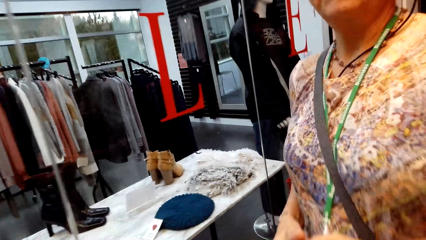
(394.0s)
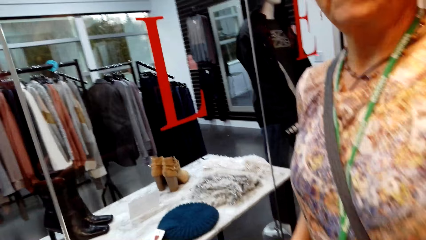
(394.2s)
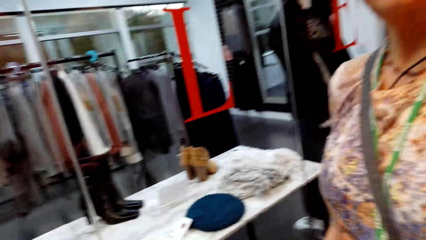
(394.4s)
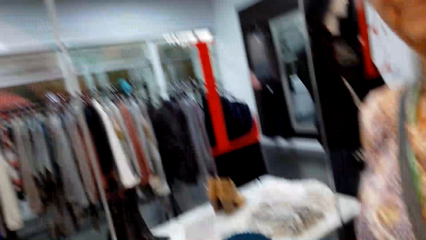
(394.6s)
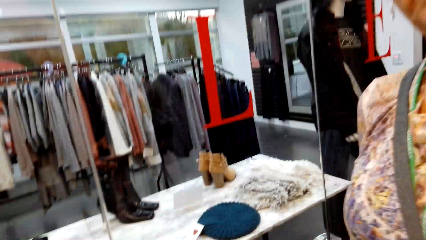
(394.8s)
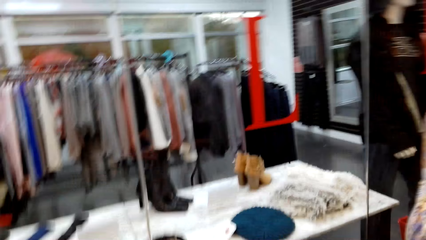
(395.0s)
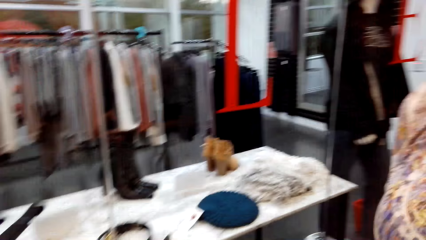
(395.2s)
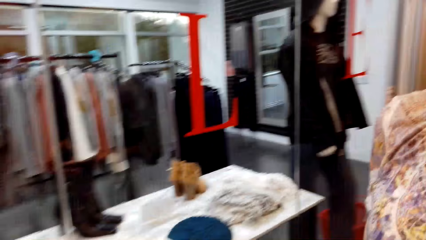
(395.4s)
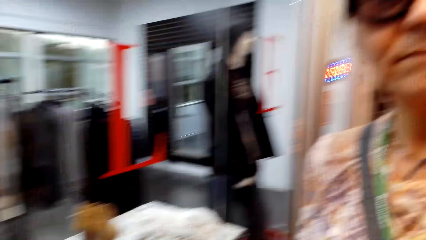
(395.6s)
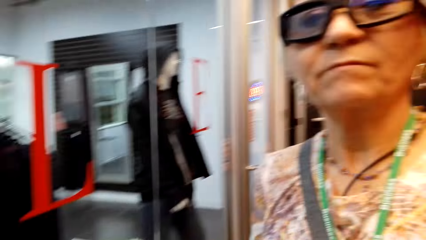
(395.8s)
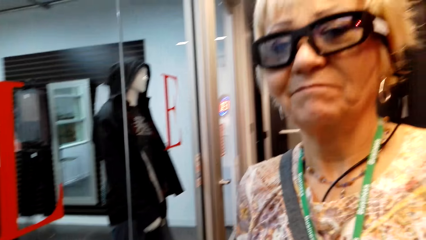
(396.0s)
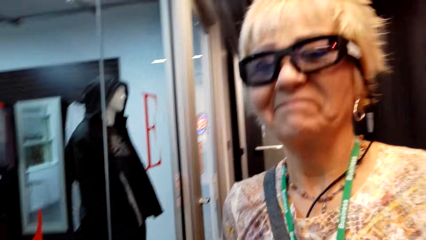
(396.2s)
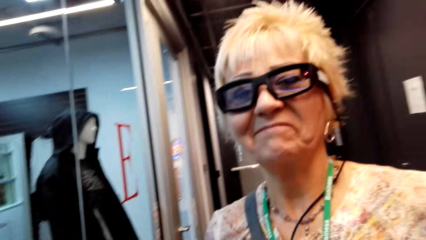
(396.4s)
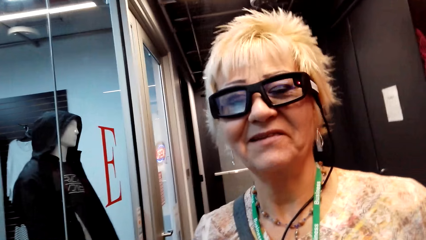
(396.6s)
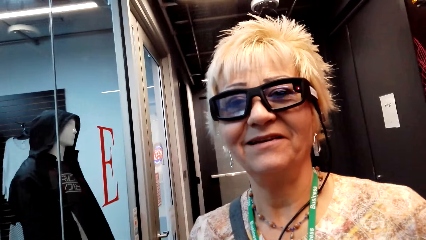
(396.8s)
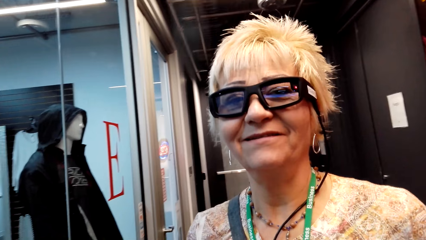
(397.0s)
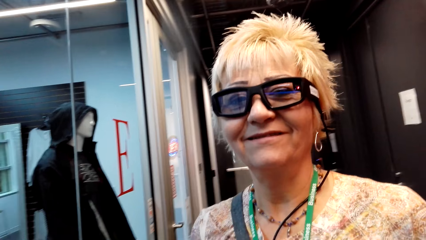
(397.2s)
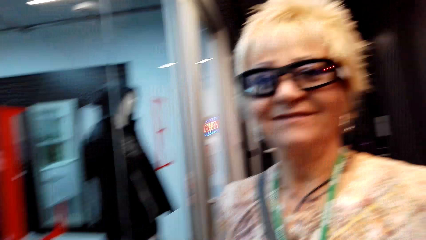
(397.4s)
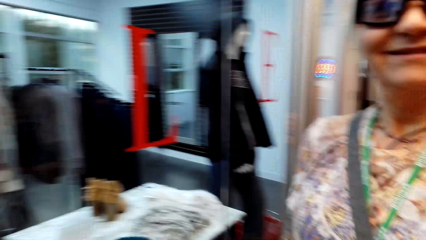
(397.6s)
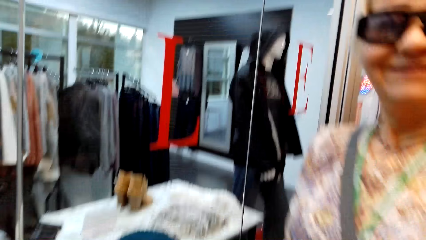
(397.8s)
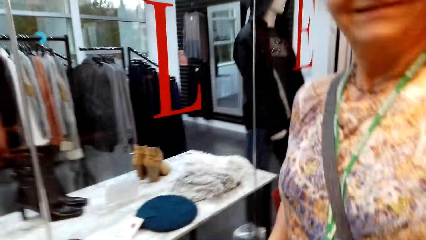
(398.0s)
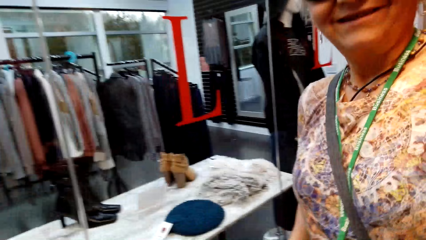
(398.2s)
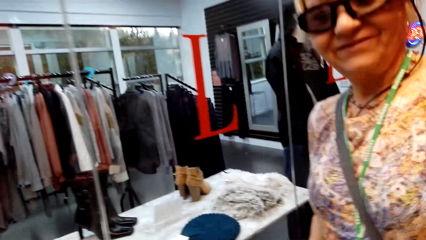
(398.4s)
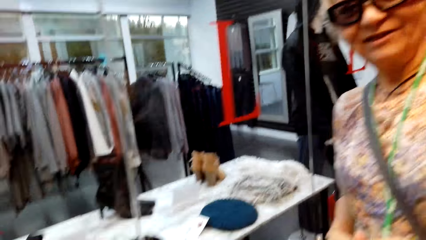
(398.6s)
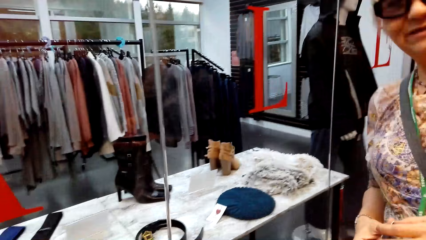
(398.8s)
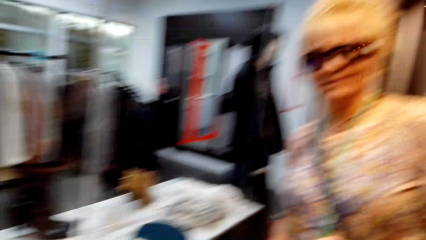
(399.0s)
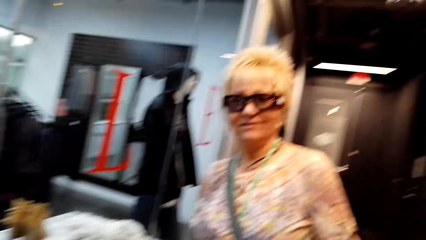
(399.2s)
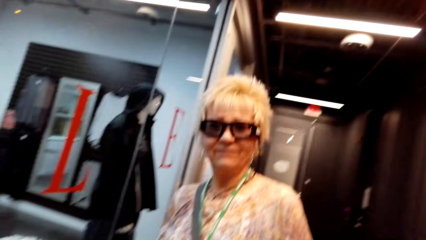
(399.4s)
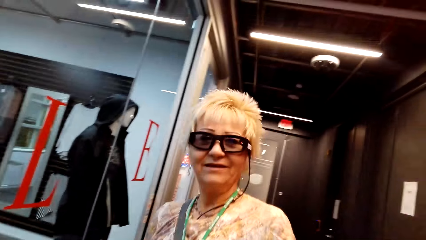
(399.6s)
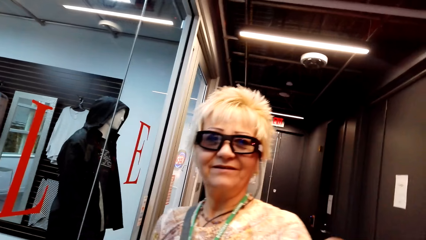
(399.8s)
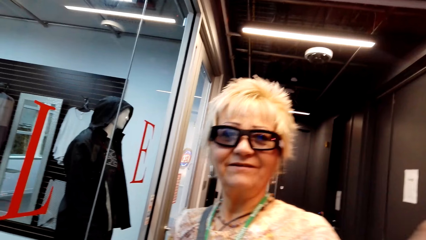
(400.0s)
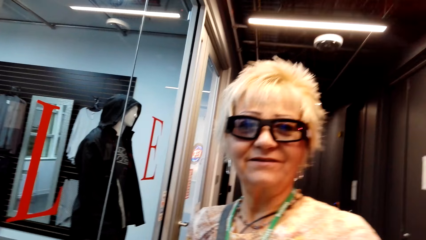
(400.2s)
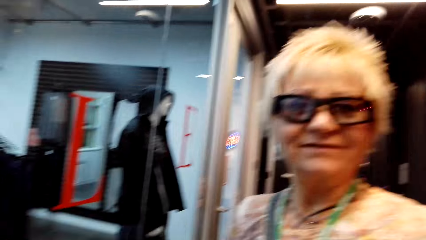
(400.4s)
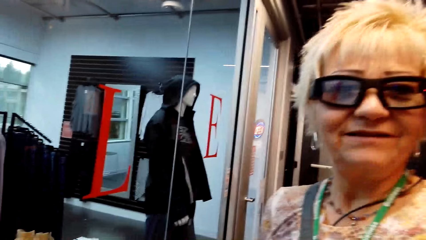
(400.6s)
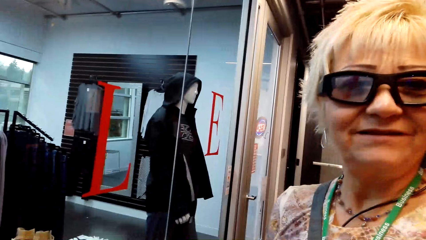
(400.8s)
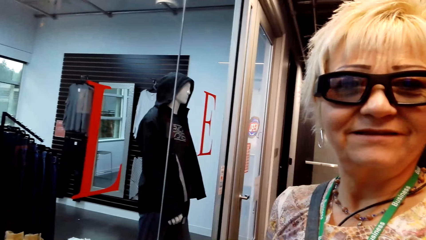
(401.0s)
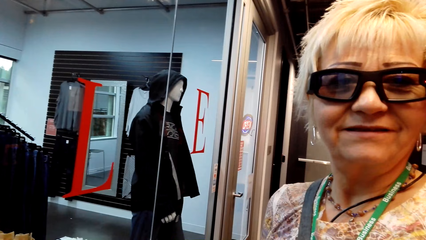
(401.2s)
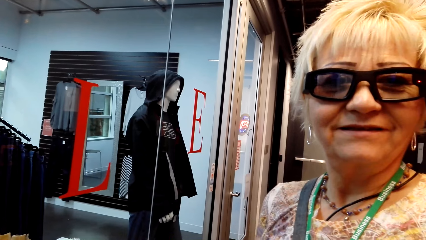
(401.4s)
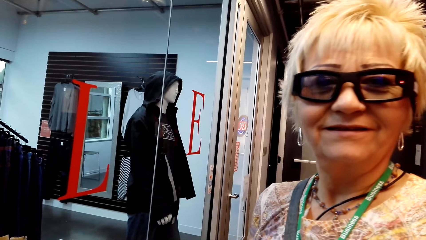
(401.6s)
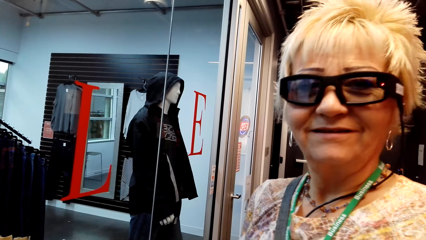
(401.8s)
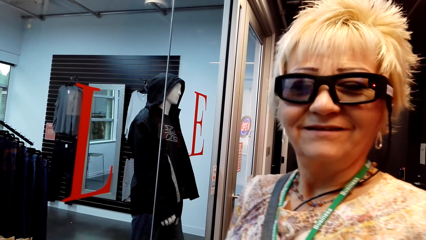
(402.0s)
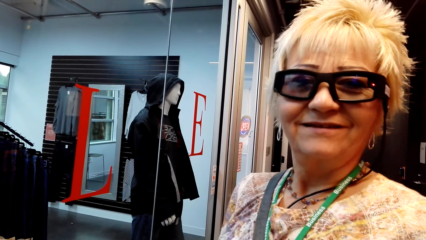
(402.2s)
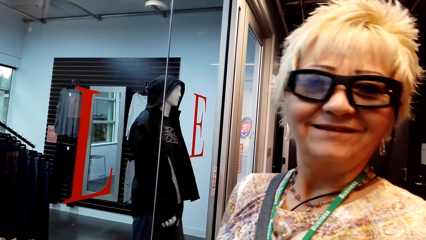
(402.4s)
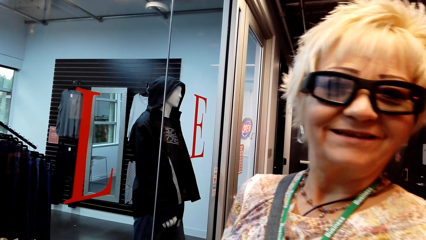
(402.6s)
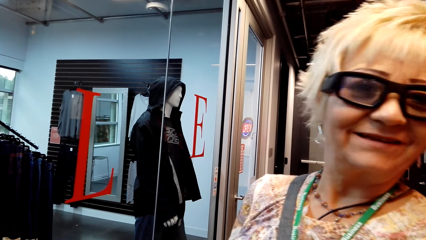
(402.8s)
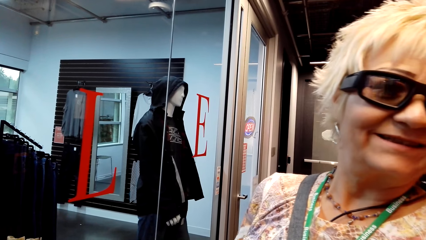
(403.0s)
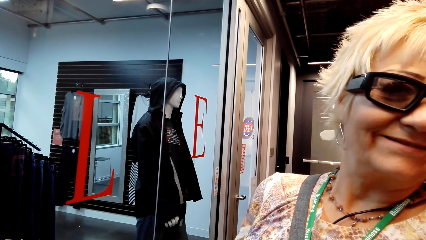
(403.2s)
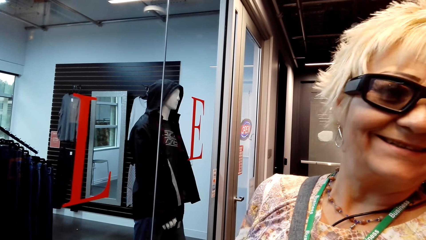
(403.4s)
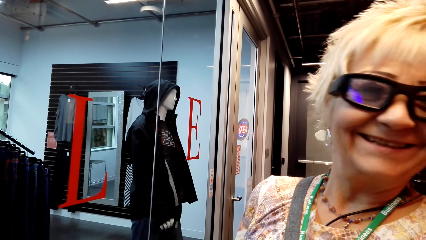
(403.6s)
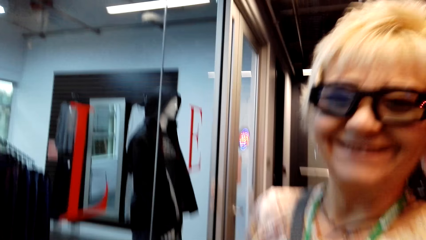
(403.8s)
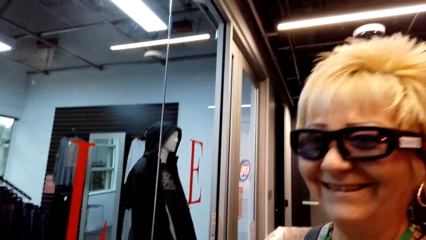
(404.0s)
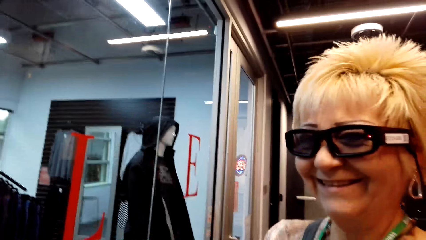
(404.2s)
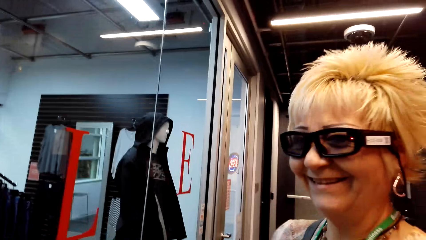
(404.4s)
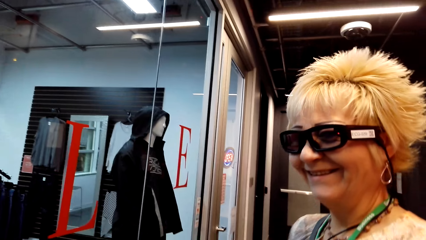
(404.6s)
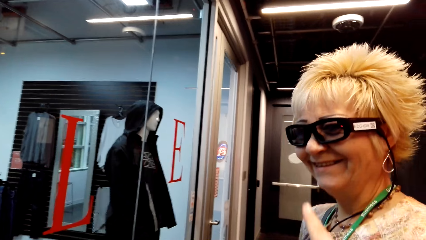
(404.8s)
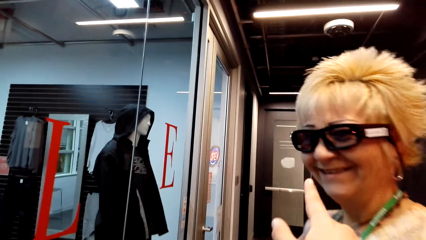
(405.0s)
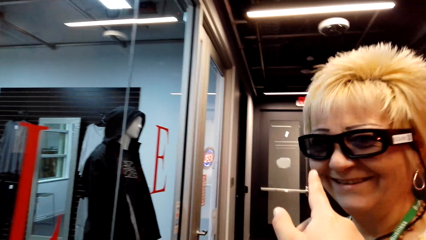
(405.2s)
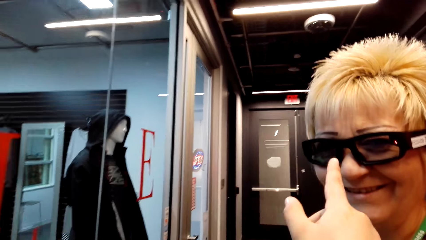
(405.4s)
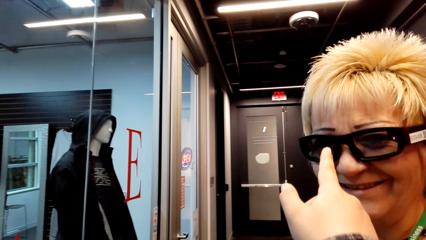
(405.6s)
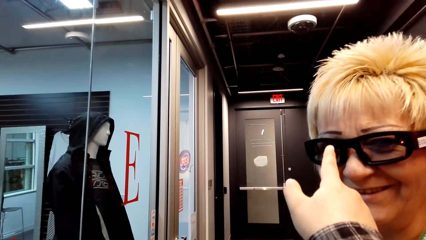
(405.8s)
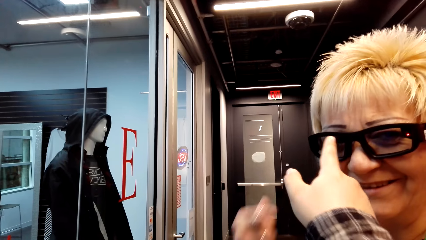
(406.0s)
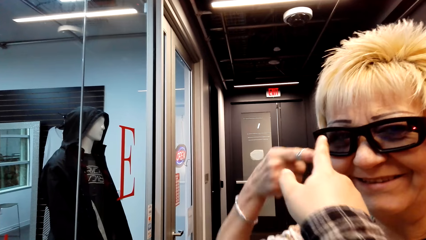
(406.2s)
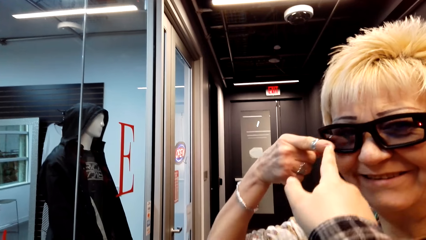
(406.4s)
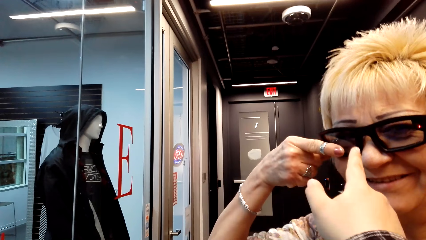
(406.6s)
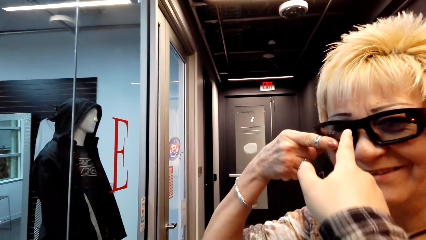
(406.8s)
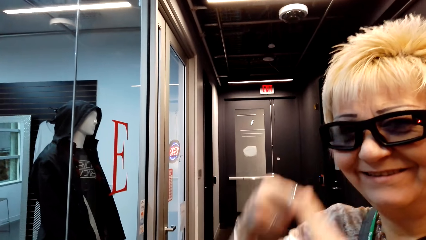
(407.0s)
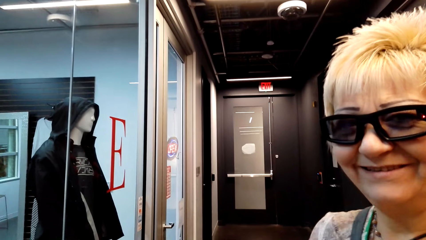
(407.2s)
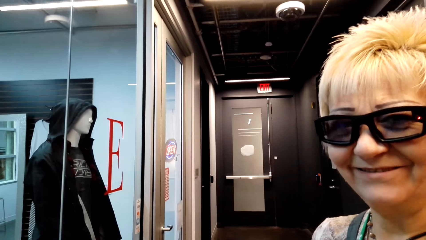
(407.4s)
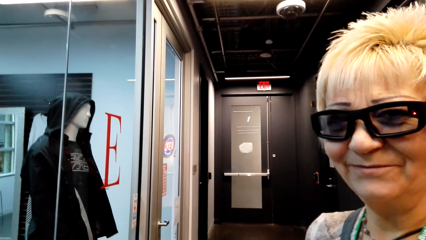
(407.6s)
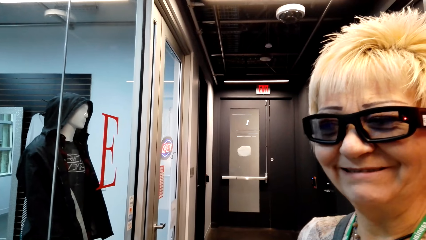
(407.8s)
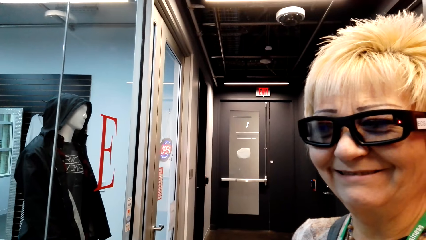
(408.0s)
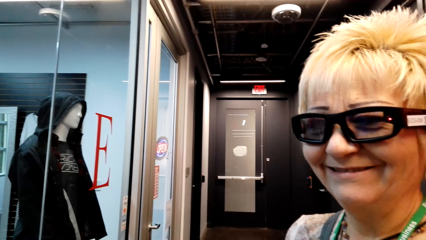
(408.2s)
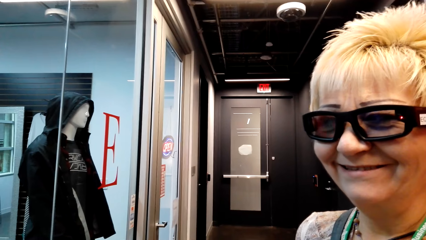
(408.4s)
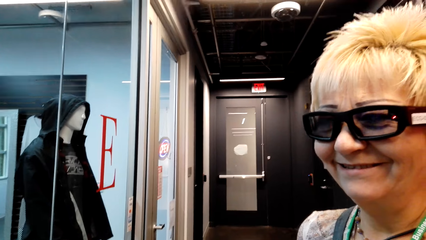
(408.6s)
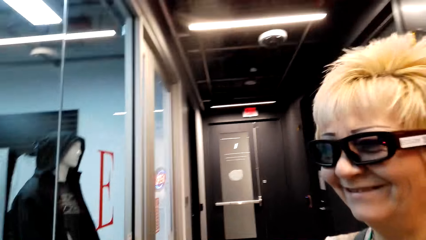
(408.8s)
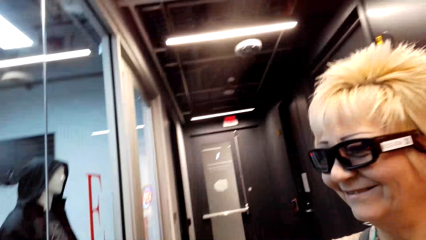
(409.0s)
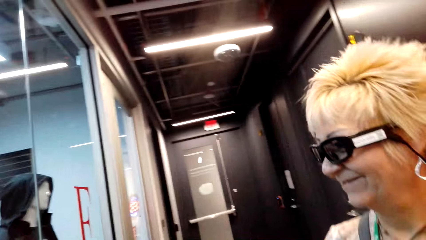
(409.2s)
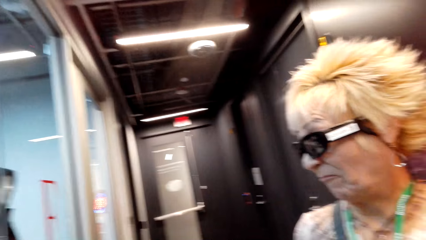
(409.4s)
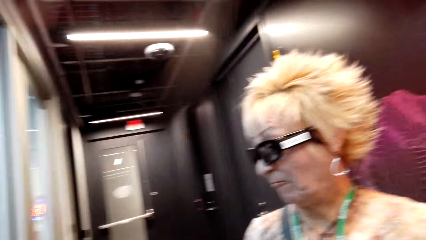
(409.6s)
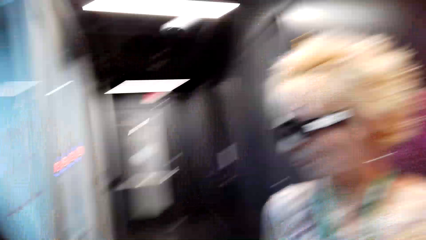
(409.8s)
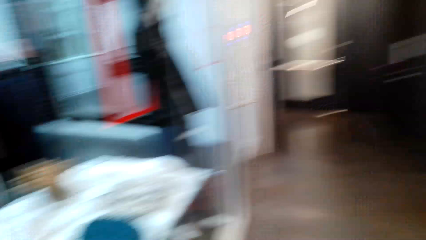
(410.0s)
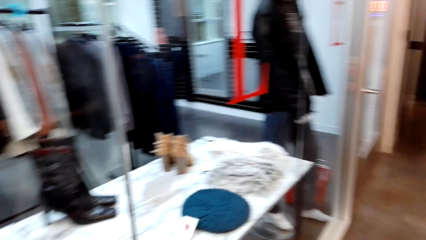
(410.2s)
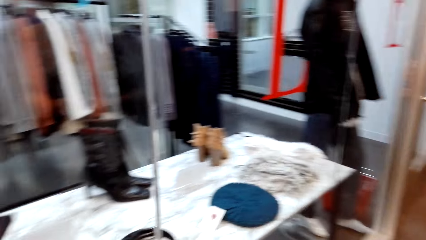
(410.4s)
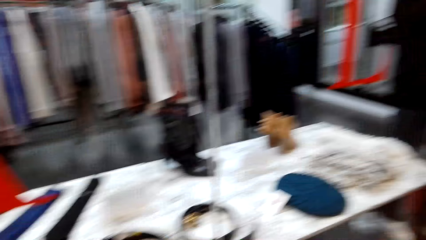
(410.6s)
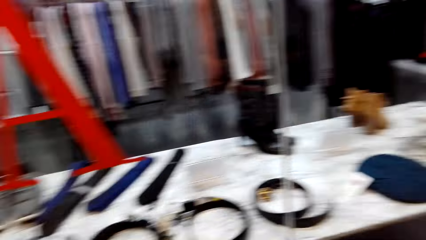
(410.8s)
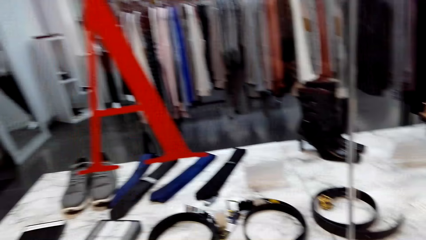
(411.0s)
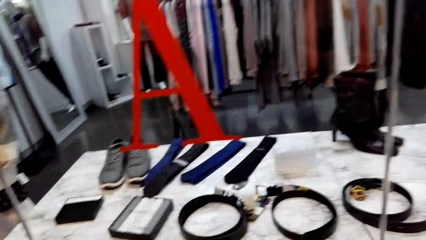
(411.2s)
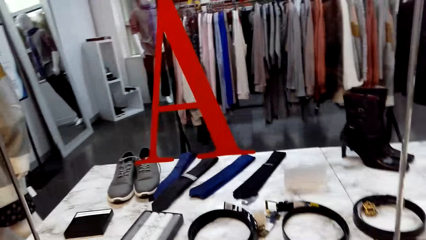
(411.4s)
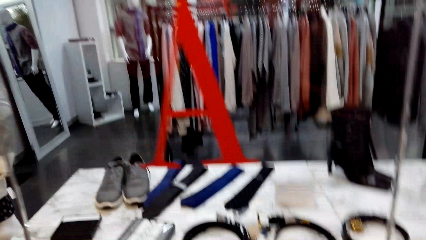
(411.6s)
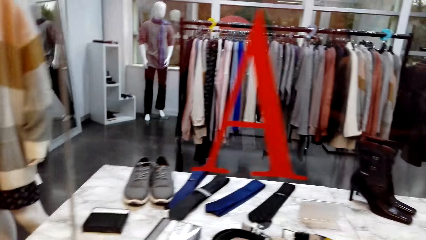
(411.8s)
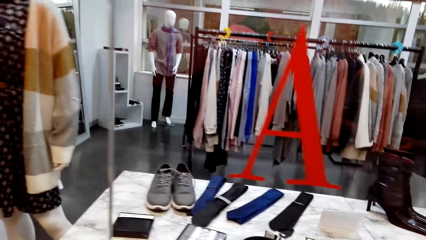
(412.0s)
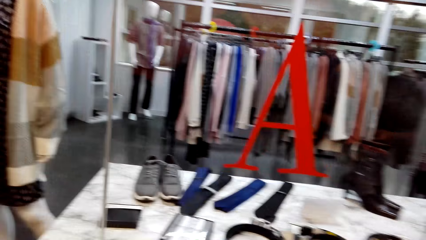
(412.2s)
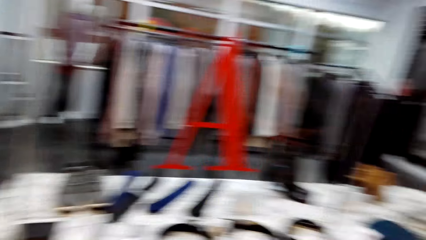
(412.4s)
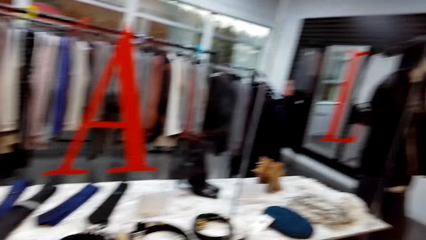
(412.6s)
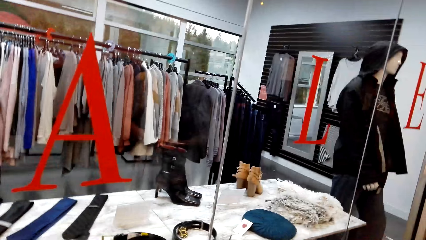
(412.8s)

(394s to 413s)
The camera wearer looks around.
